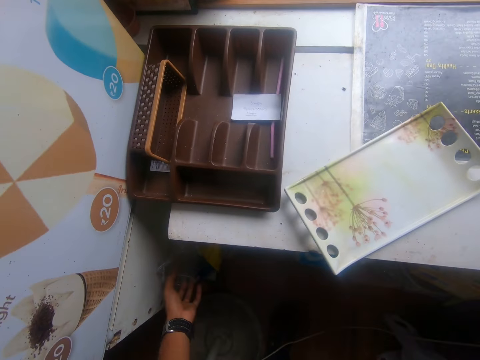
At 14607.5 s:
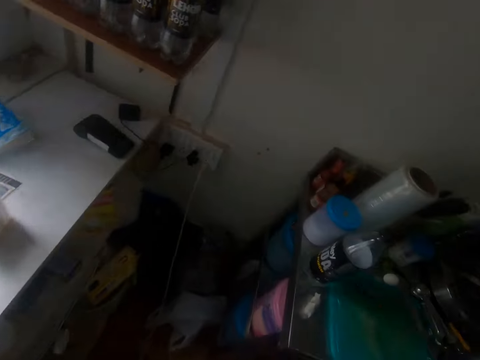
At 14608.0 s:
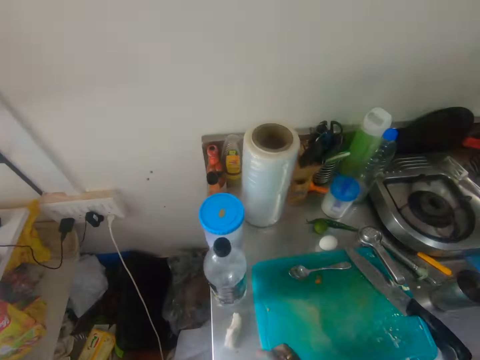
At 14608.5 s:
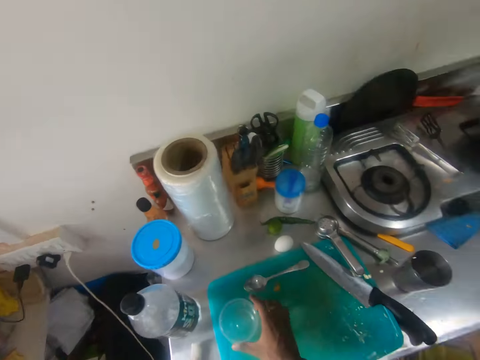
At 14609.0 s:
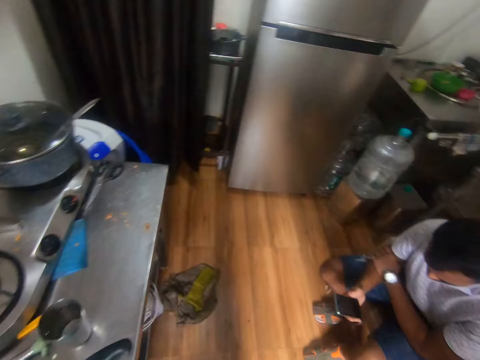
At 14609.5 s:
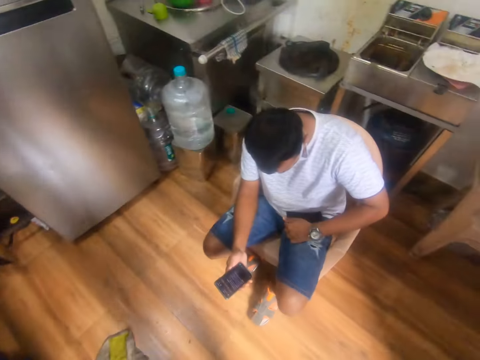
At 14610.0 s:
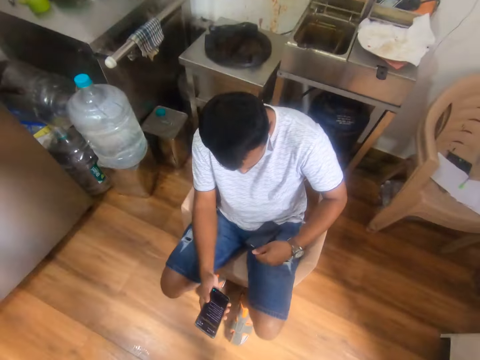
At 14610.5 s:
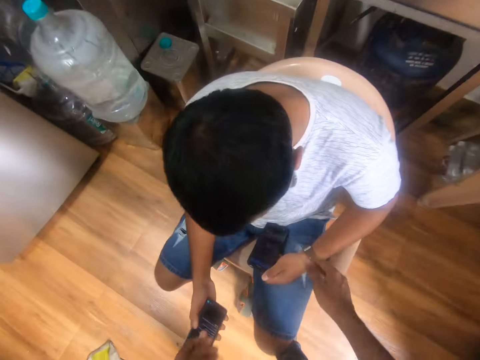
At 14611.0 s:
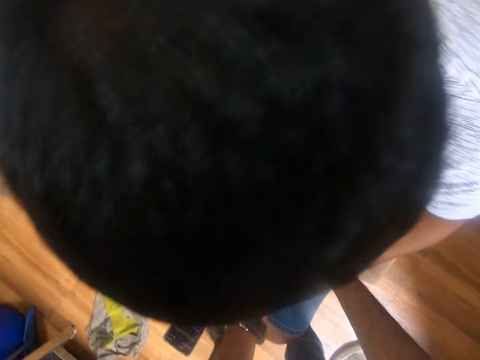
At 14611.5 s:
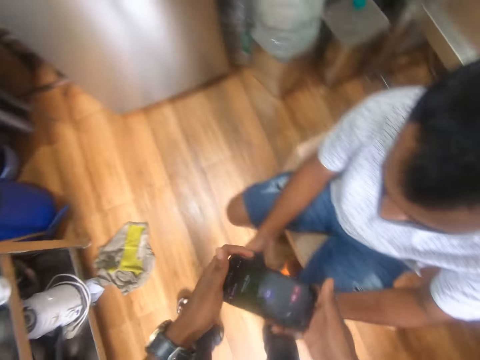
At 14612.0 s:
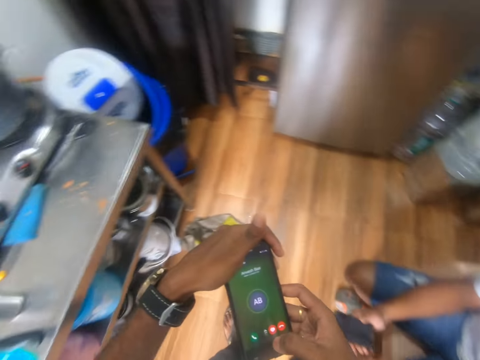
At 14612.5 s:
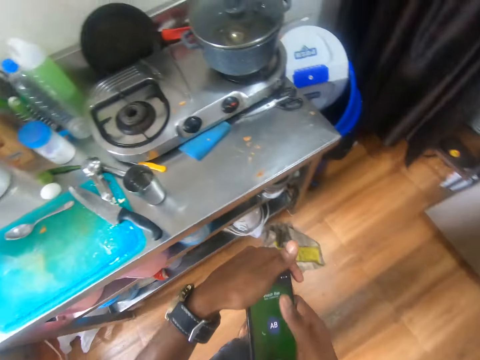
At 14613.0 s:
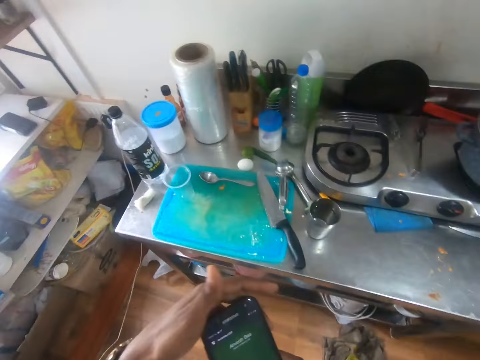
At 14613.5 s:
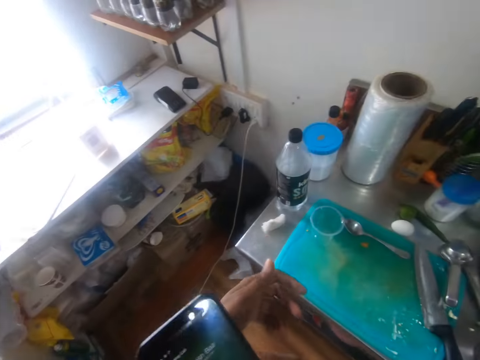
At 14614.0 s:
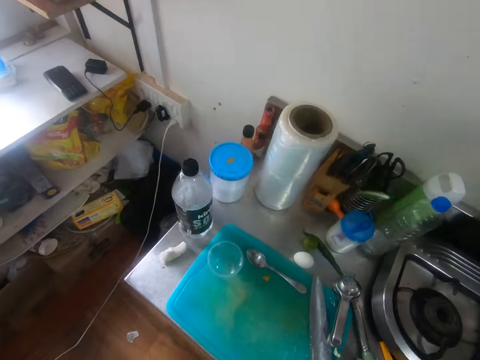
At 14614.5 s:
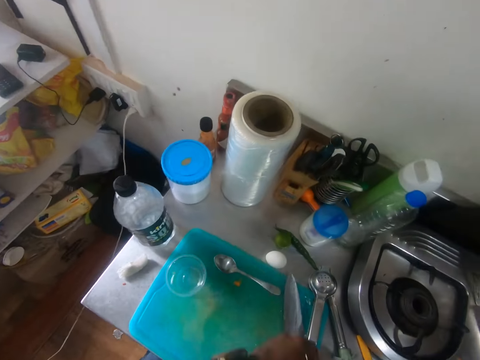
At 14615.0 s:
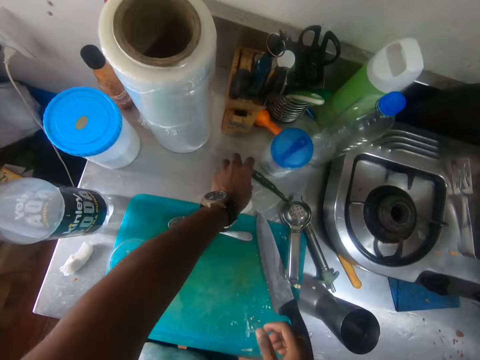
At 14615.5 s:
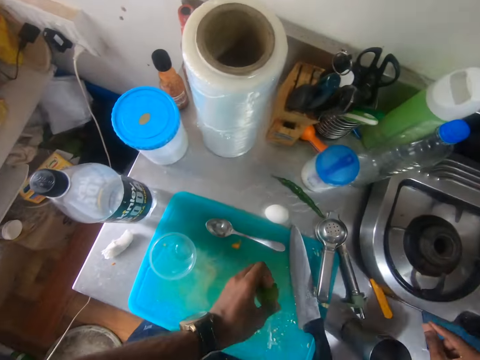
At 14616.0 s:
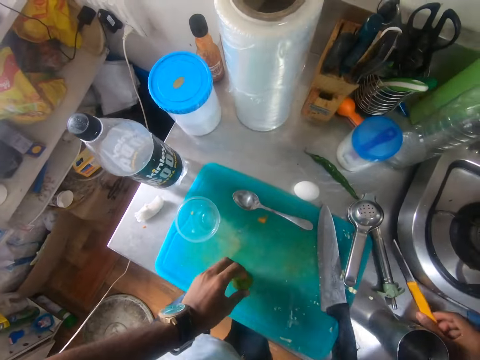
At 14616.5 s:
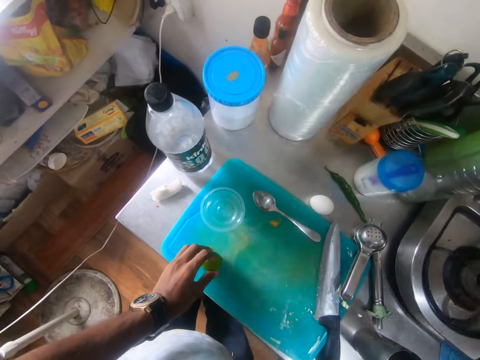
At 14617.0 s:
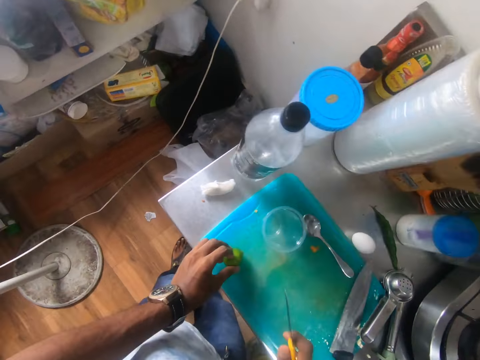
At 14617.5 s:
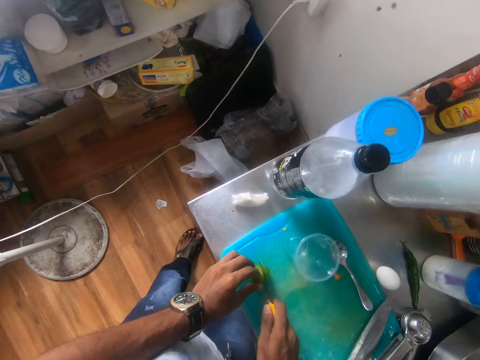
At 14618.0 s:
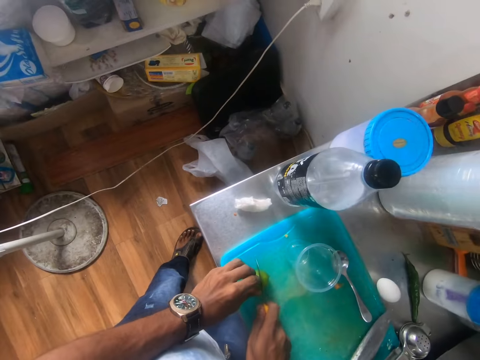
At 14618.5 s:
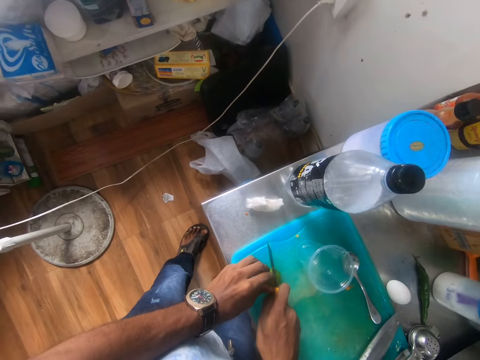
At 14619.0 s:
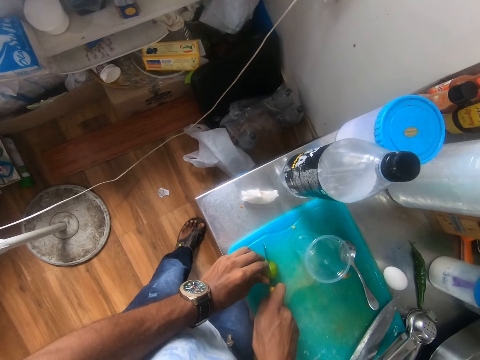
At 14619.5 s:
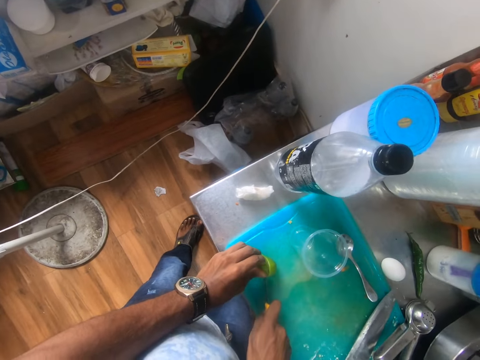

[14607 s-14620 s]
The camera wearer picks up a plastic cup from under the table with her left hand. She turns around. She drops the cup with her left hand on the tray. She turns around. She picks up a phone from a man with both hands. She turns around. She presses the phone with her right hand. She scrolls the phone. She picks up a lime or lemon from the table with her left hand. She picks up a knife from the table with her right hand. She cuts the lime on the chopping board with the knife in her right hand. She interacts with another man on the phone.

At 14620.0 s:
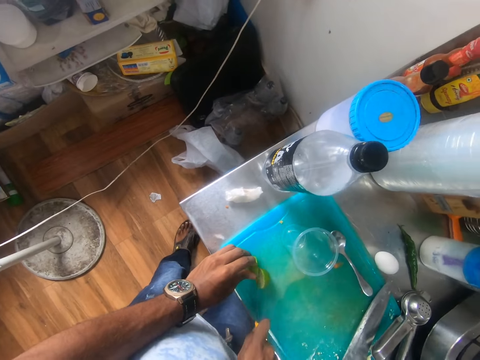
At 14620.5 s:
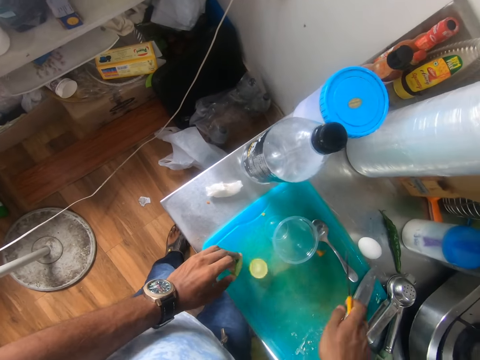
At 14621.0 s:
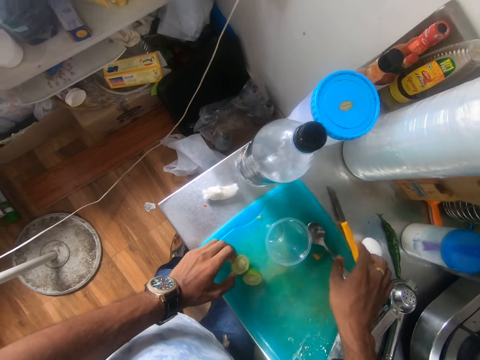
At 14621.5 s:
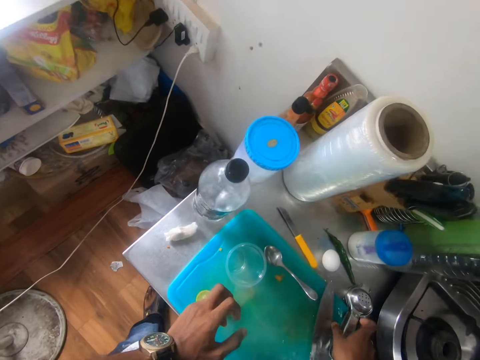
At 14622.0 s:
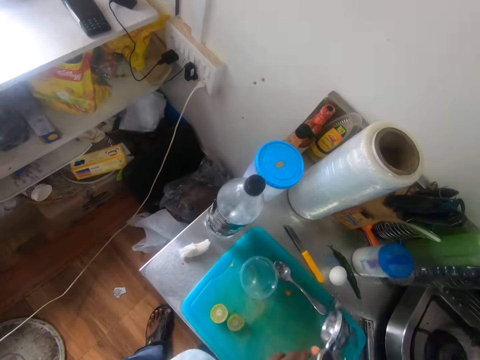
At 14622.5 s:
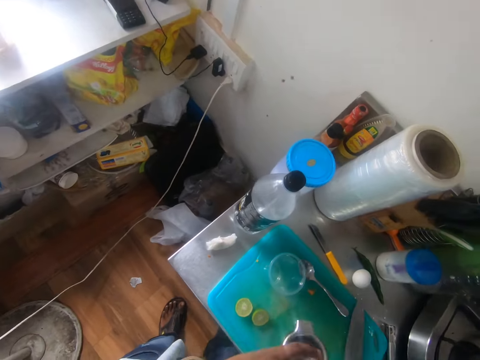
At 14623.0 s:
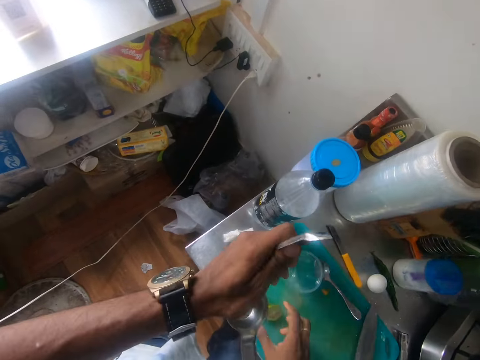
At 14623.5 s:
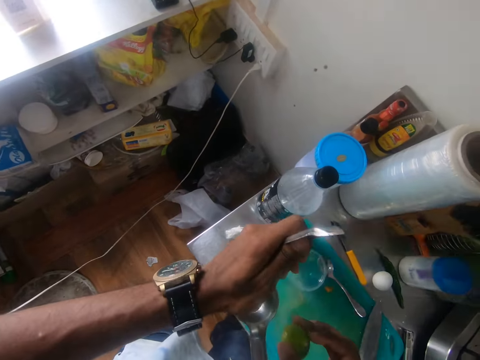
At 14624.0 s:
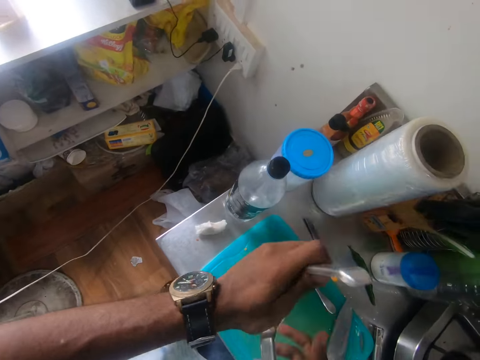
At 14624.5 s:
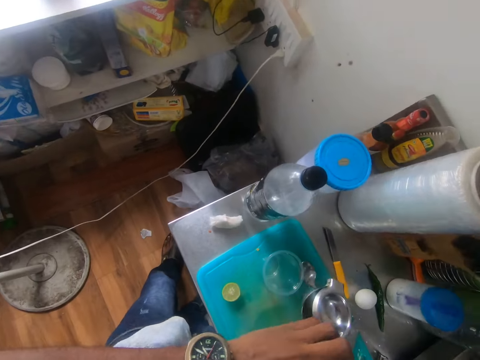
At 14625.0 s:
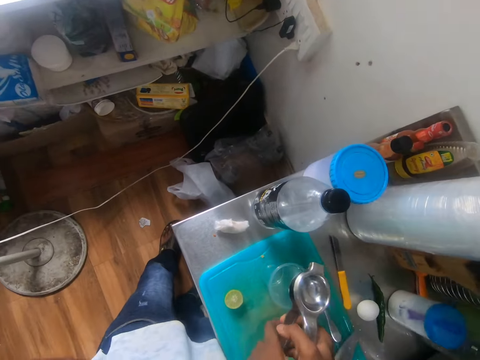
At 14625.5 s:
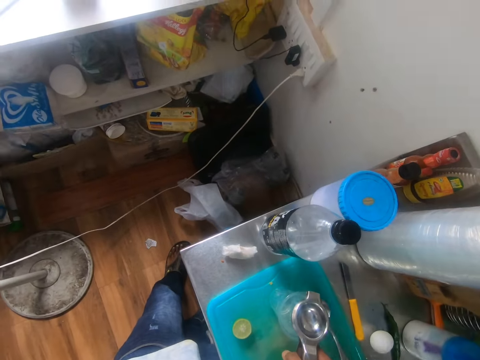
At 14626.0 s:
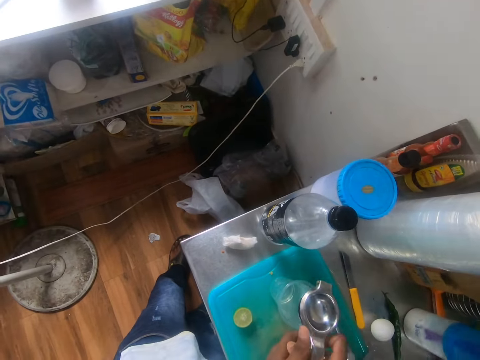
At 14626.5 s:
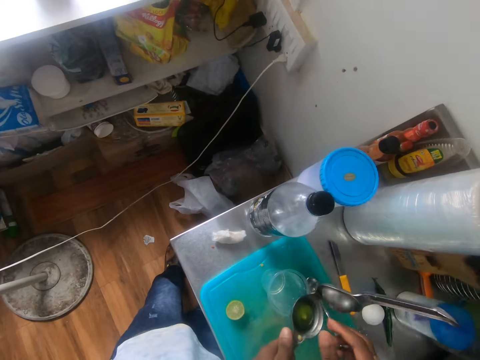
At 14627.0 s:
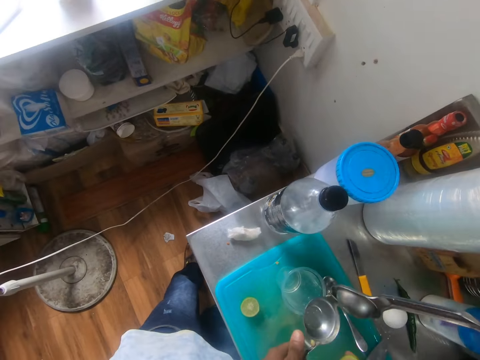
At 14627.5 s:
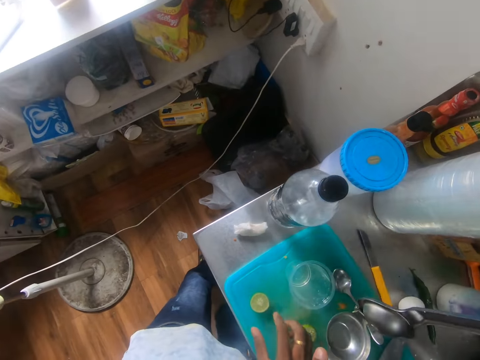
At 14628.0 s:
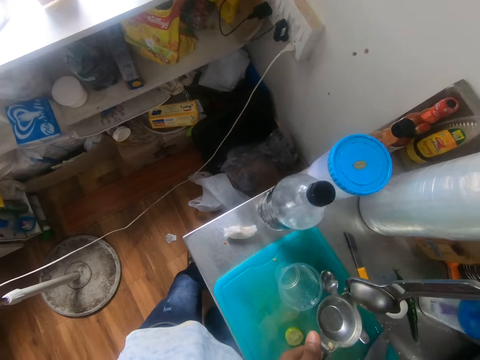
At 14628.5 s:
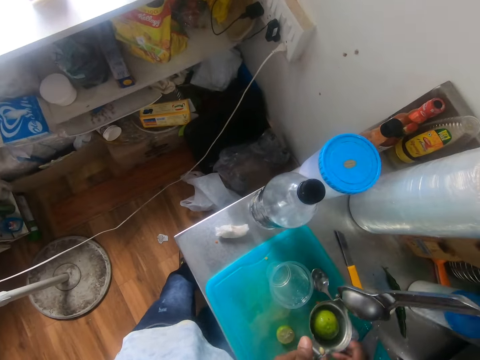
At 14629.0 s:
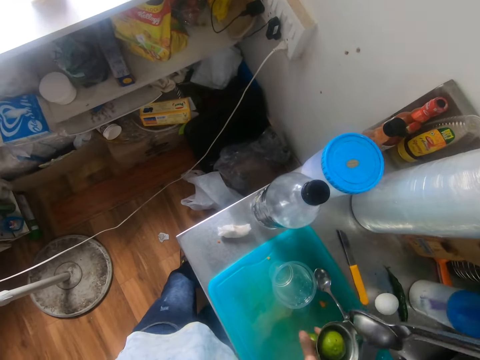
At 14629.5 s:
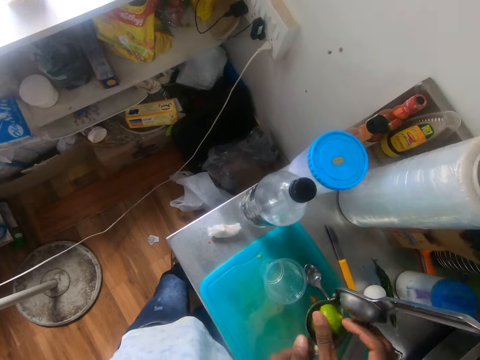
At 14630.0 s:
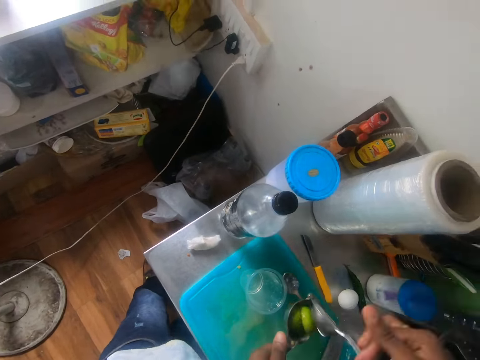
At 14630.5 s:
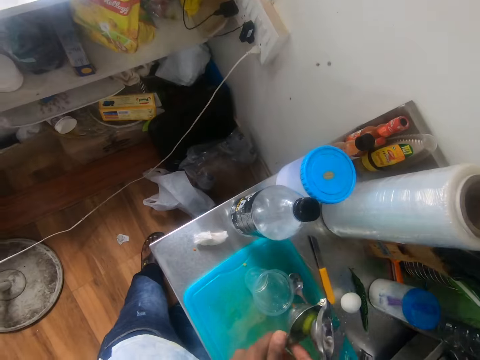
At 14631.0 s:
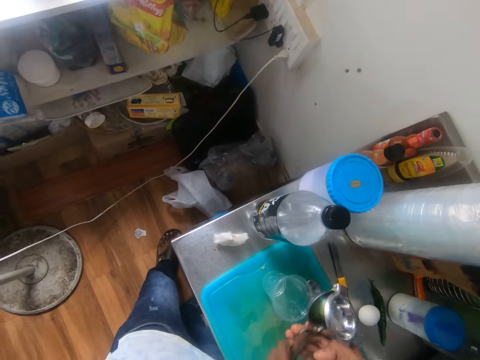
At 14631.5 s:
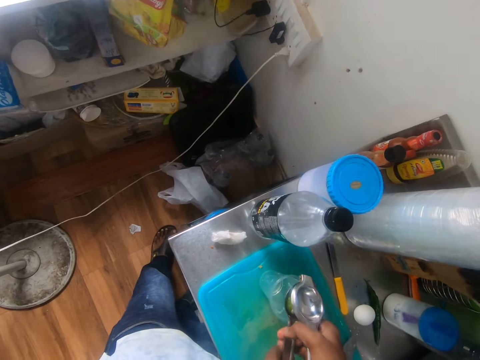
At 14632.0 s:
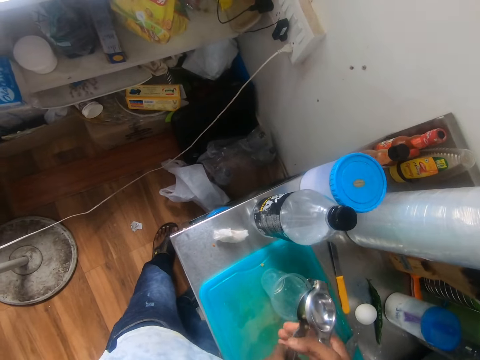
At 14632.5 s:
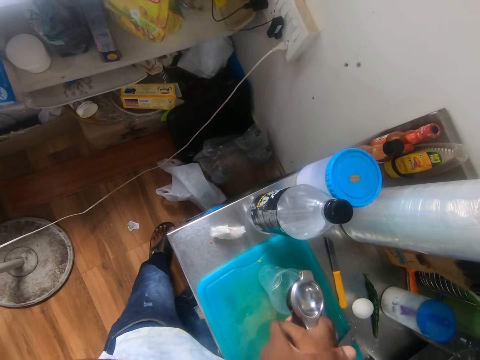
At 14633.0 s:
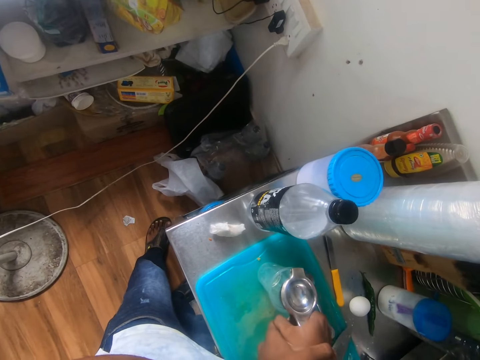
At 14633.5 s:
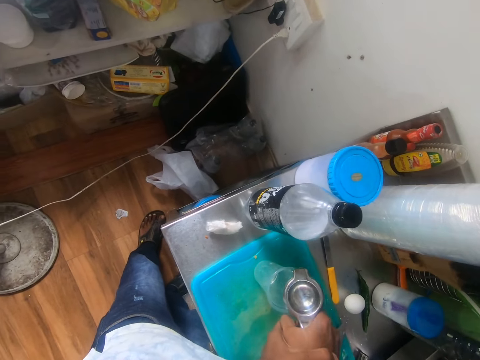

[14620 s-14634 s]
The camera wearer drops the knife on the table with his right hand. He picks up a lemon squeezer from the chopping board with his right hand. He opens the lemon squeezer with his hands. He picks up the half lime from the chopping board with his right hand. He places the half lime in the lemon squeezer with his right hand. He picks up a spoon. He closes the lemon squeezer with his hands. He presses the lemon squeezer with his hands. He interacts with the man on the phone. He opens the lemon squeezer with his hands. He removes the half lime from the lemon squeezer with his right hand. He drops the half lime on the chopping board with his right hand. He picks up the half lime from the chopping board with his right hand. He places the half lime in the lemon squeezer with his right hand. He picks up the half lime from the chopping board with his right hand. He places the half lime in the lemon squeezer with his right hand. He closes the lemon squeezer with his hands. He presses the lemon squeezer with his hands.
